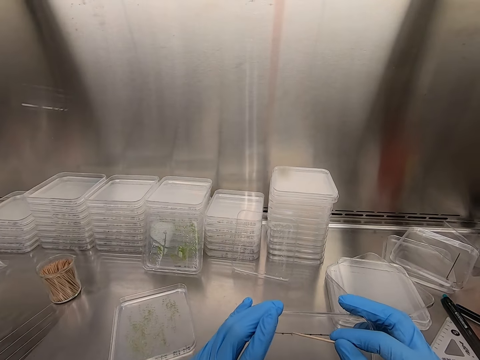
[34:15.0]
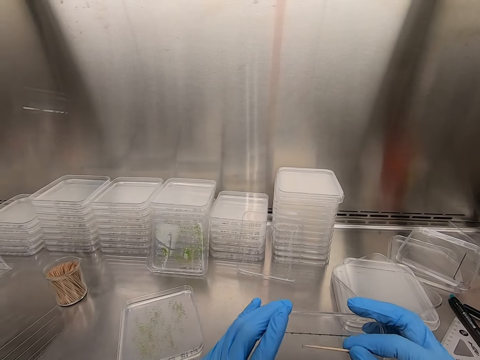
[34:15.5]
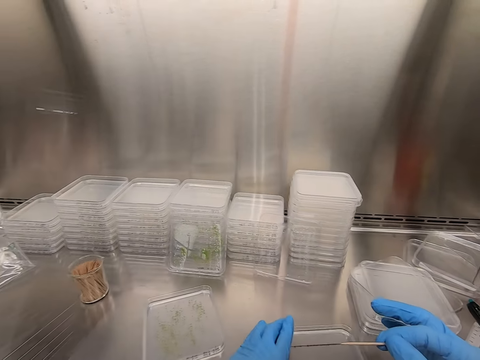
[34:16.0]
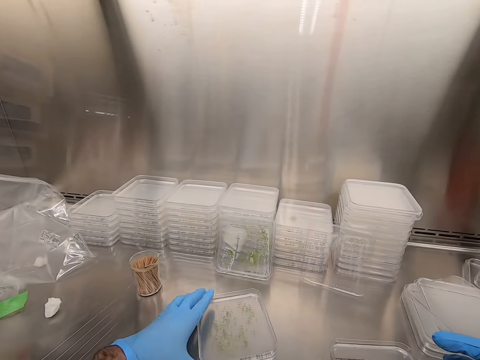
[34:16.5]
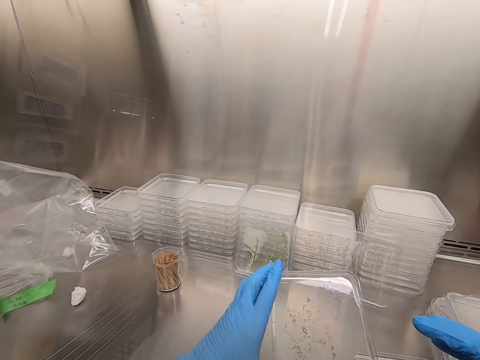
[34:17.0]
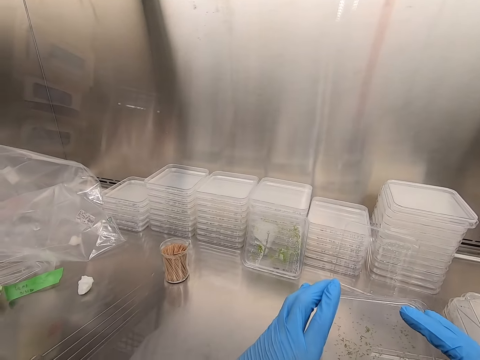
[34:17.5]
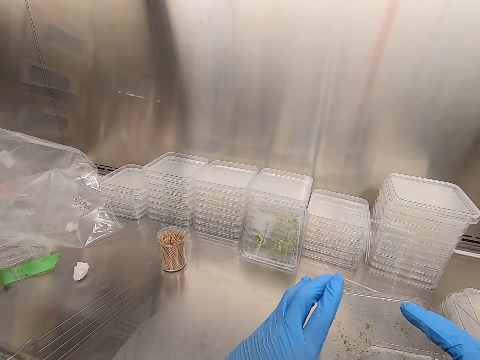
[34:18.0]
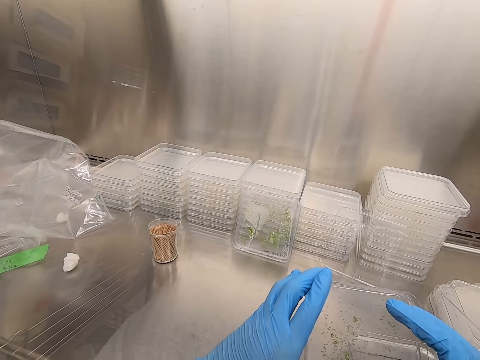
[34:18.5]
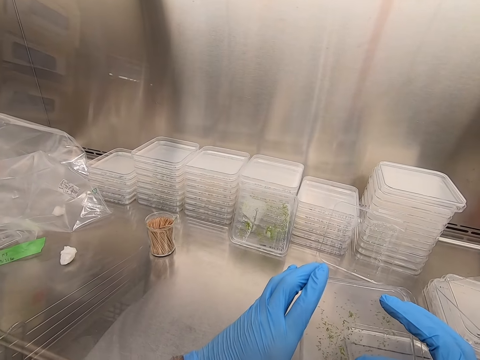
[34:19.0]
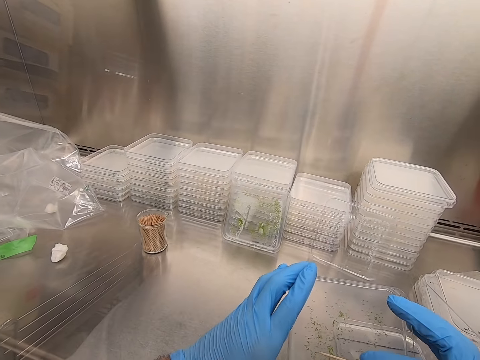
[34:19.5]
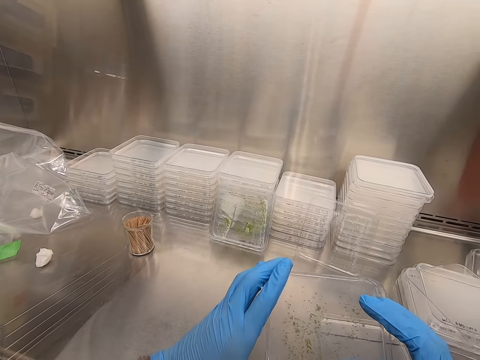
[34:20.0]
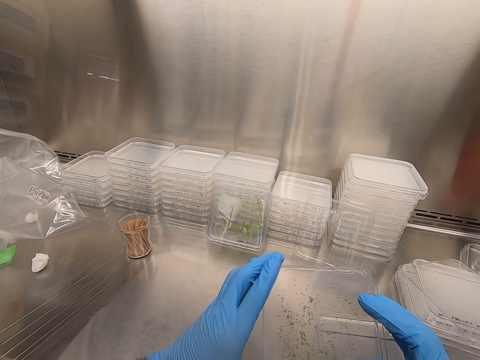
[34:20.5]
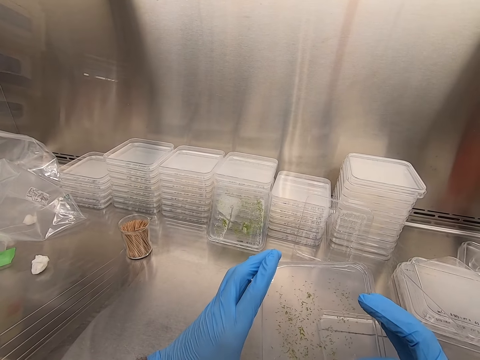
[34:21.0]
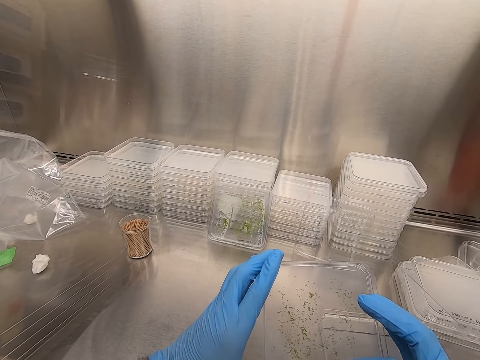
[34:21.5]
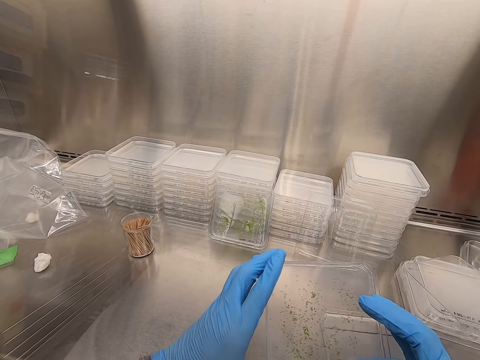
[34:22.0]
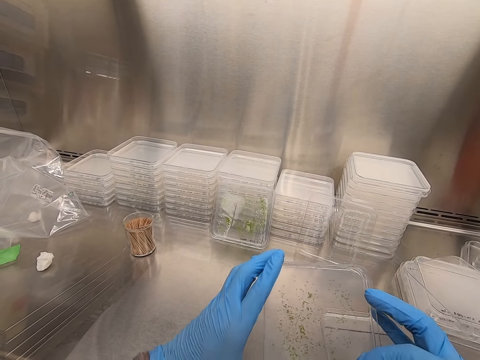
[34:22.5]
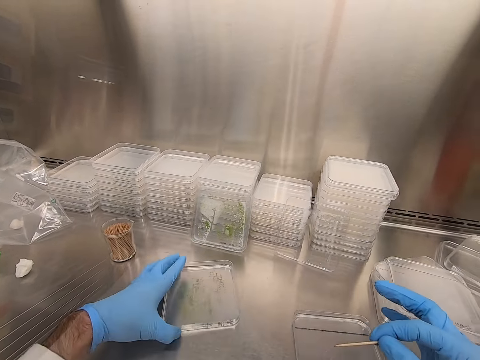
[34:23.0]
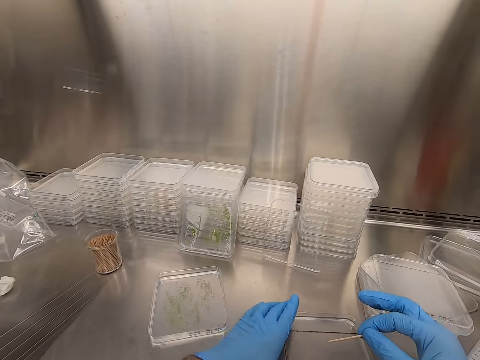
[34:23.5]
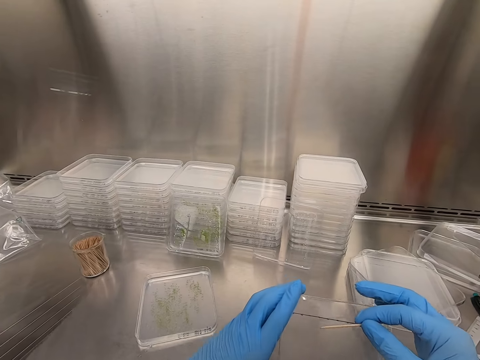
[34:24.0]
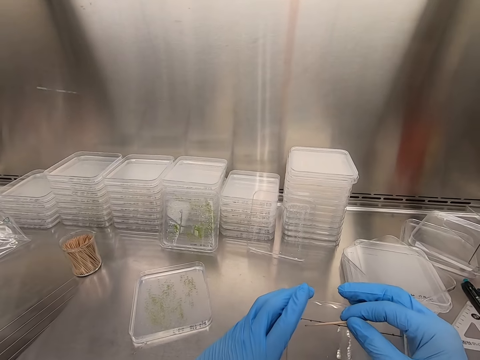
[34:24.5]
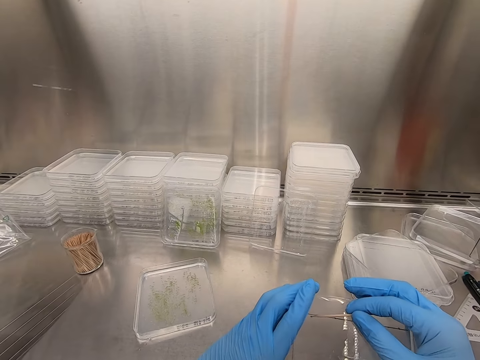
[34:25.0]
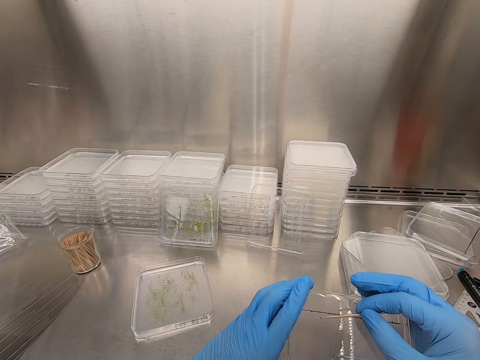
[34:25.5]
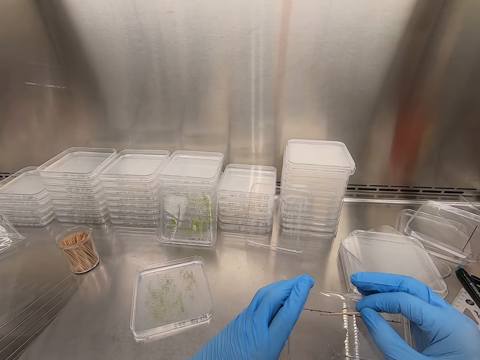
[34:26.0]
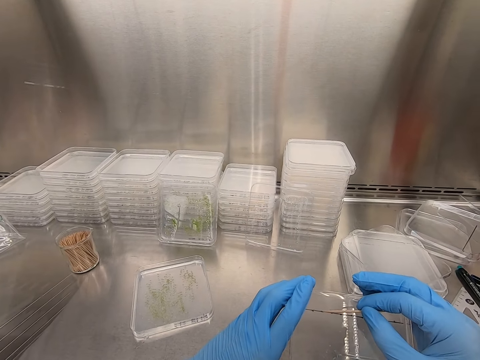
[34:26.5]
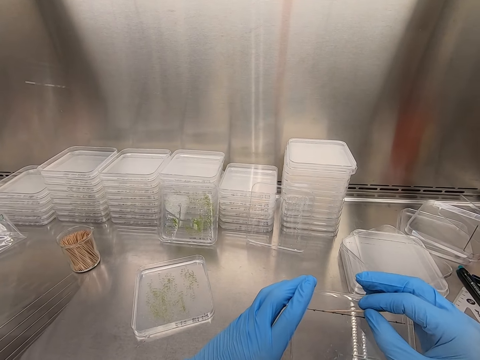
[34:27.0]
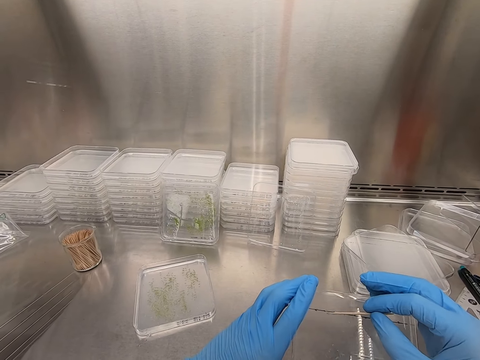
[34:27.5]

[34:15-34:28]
The camera wearer picks up the acrylic sheet. They remove particles from the acrylic sheet. They place the acrylic sheet on the table. They remove particles from the acrylic sheet.

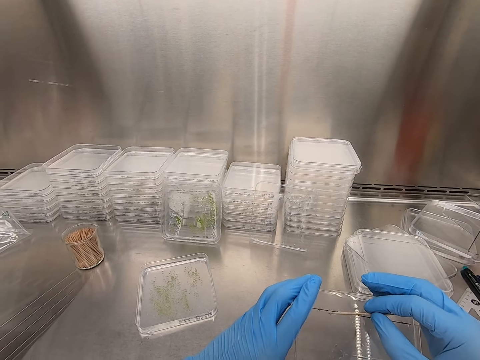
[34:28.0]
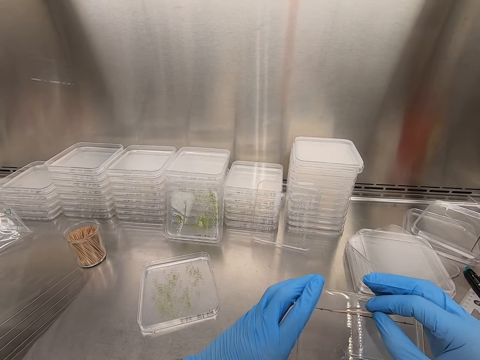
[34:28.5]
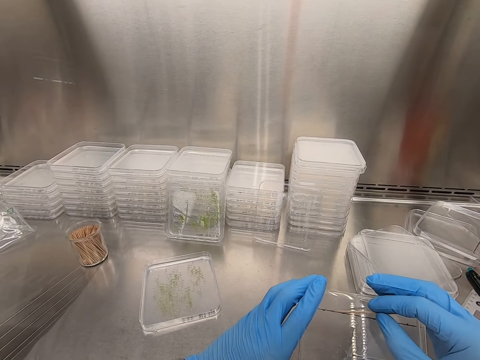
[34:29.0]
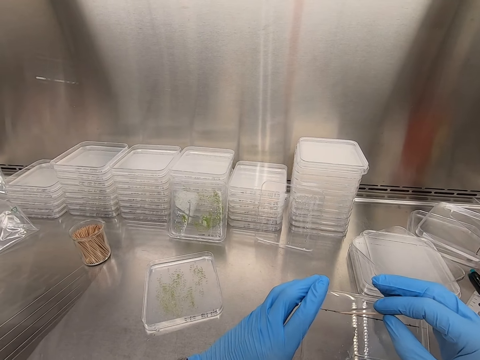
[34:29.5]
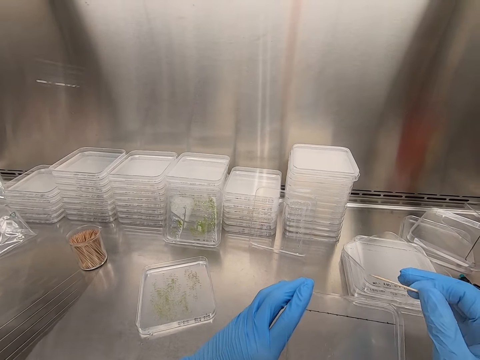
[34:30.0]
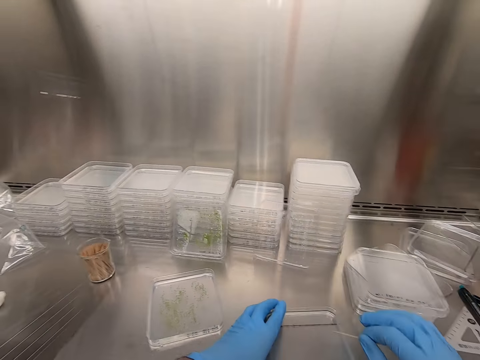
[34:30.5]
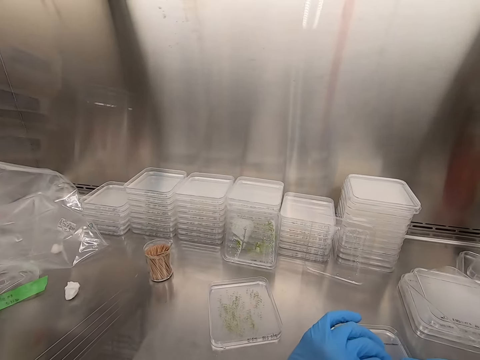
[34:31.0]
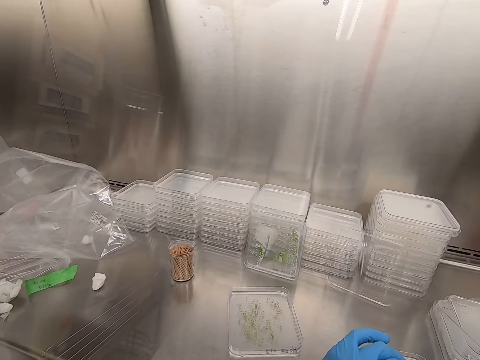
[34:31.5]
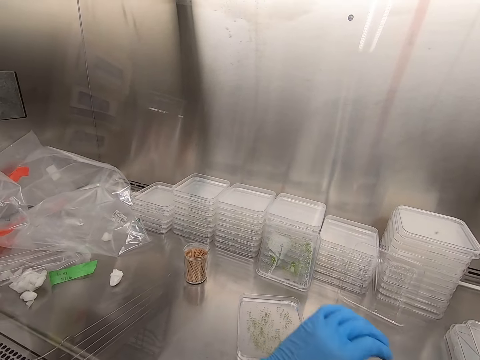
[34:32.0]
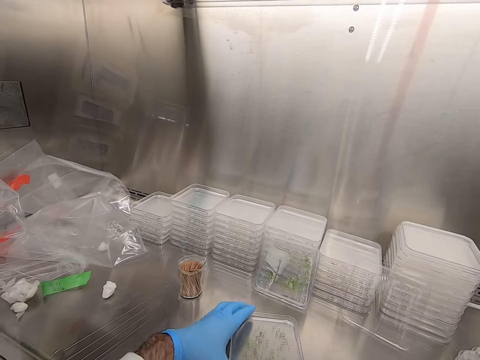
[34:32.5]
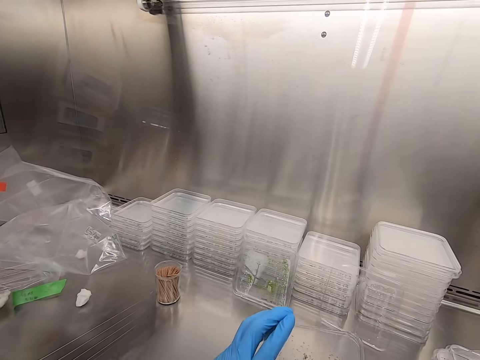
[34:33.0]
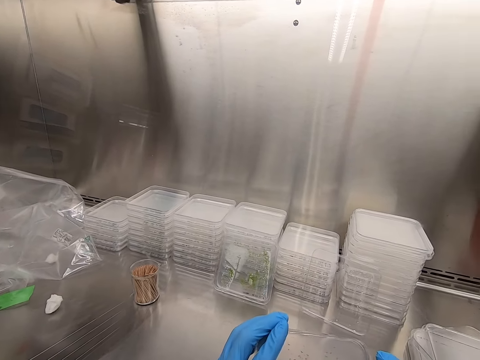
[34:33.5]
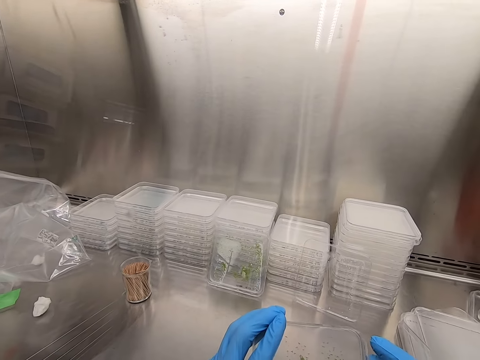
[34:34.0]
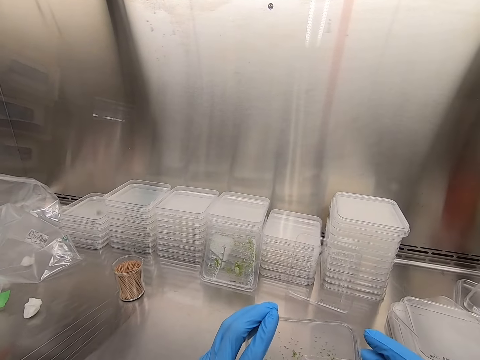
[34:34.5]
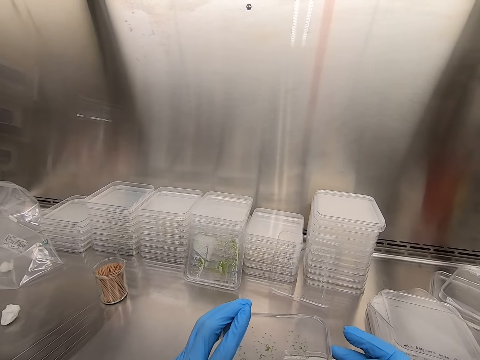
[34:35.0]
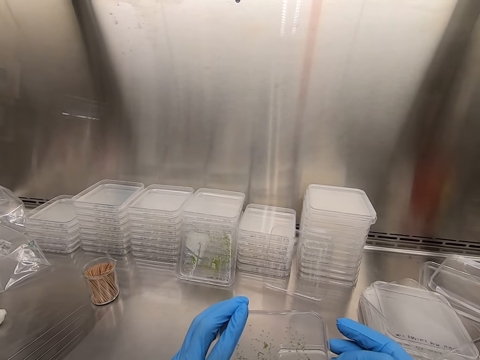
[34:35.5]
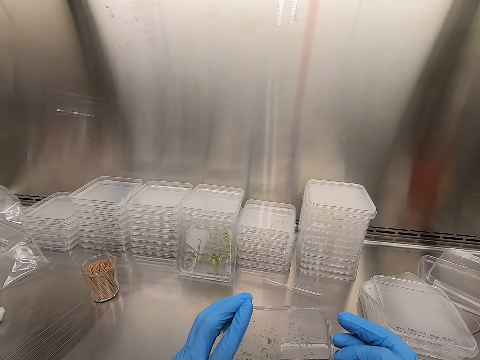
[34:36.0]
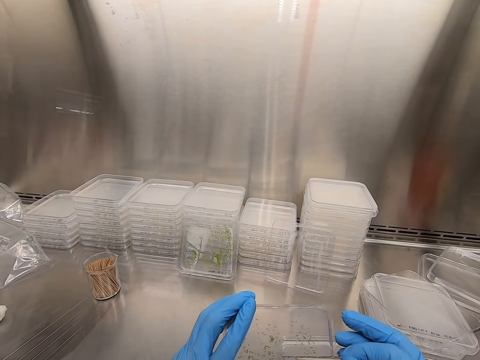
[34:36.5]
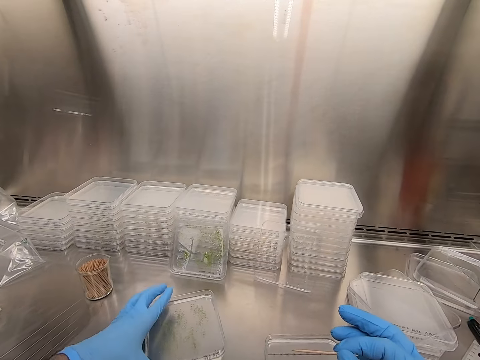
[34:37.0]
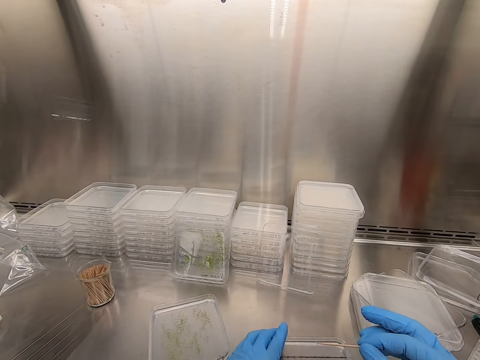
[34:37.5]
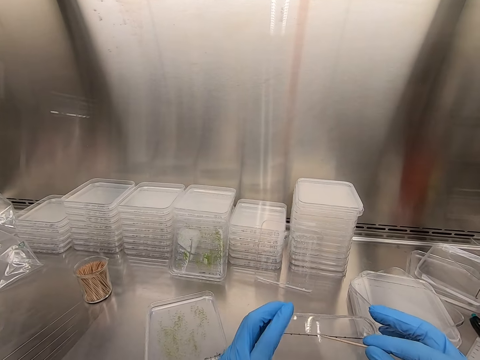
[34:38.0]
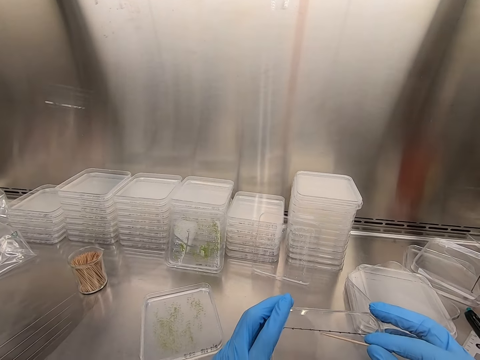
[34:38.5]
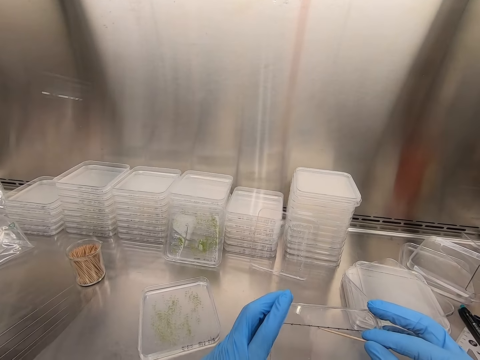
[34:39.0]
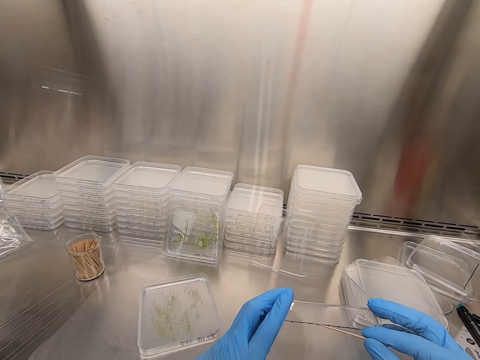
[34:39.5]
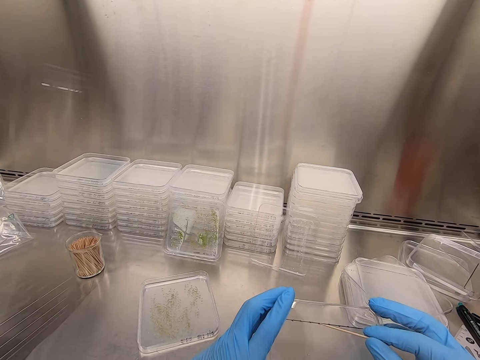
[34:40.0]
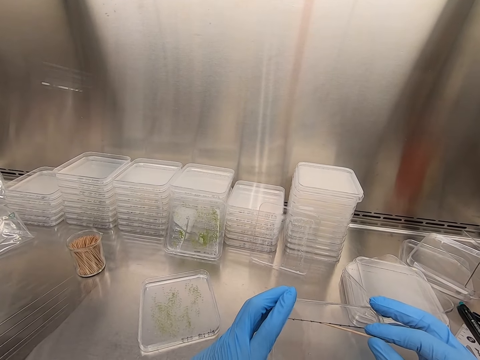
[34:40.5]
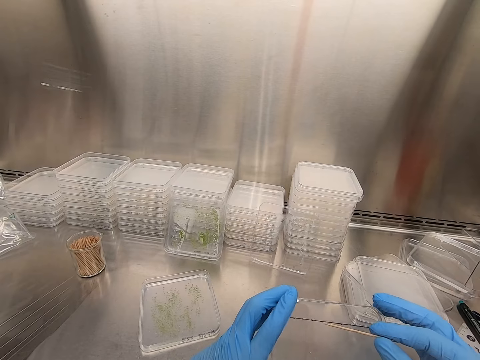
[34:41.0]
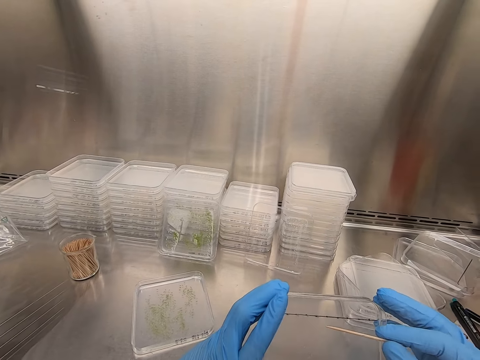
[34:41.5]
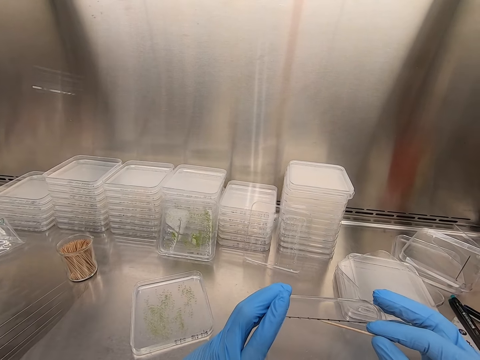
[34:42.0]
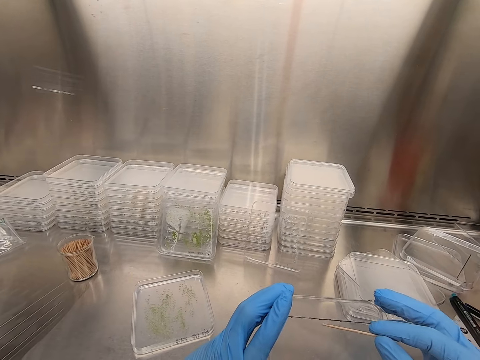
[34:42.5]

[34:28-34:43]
The camera wearer drops the acrylic sheet on the table. They pick up the acrylic sheet. They remove particles from the acrylic sheet. They drop the acrylic sheet on the table. They pick up the acrylic sheet. They pick particles on the acrylic sheet.
